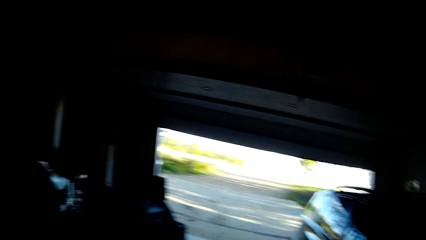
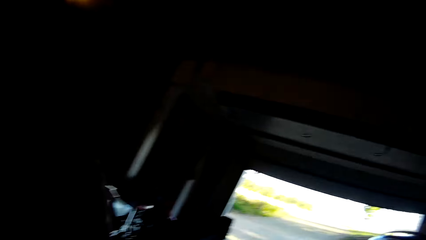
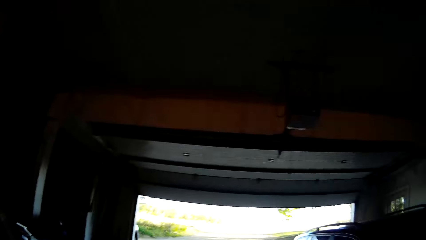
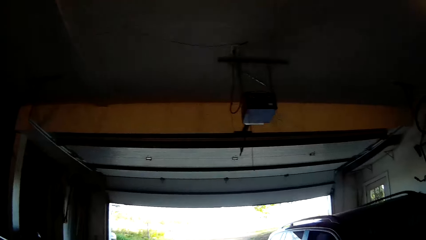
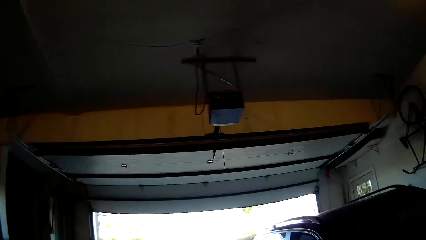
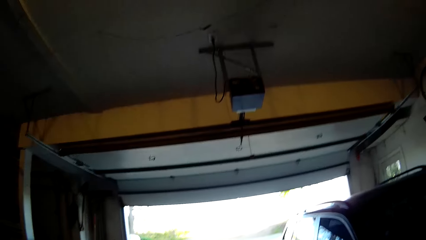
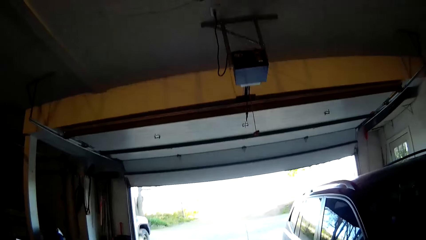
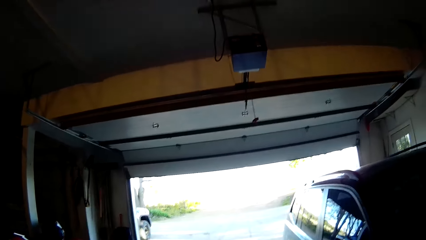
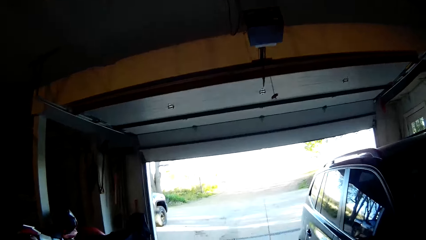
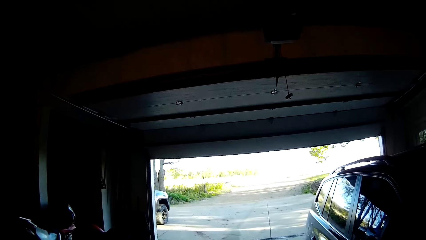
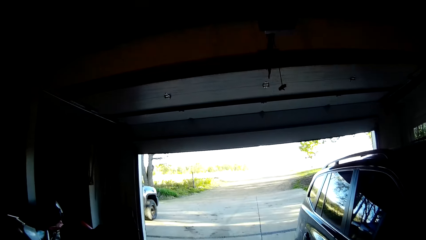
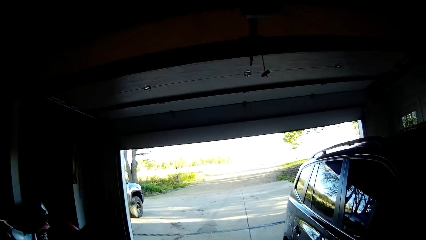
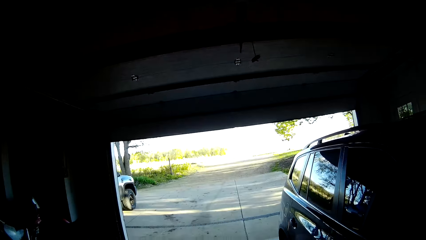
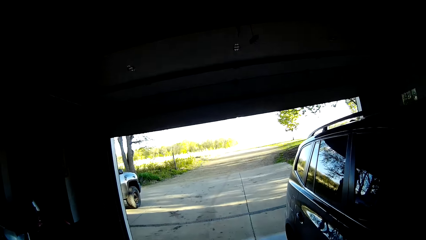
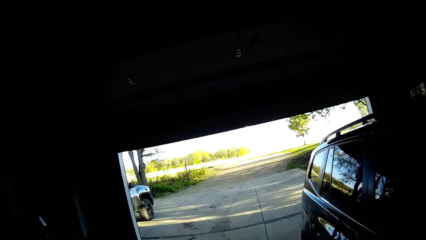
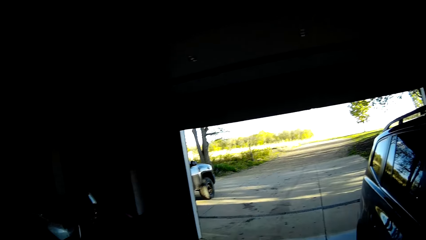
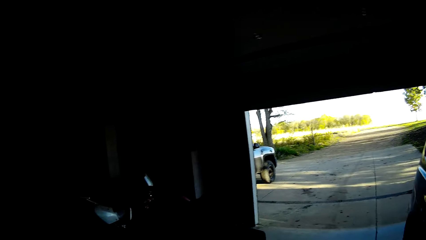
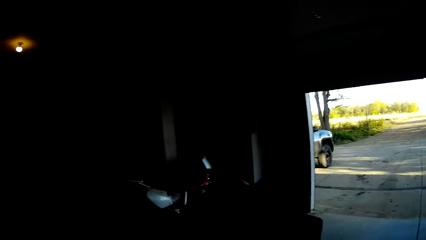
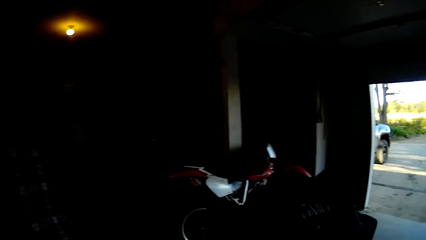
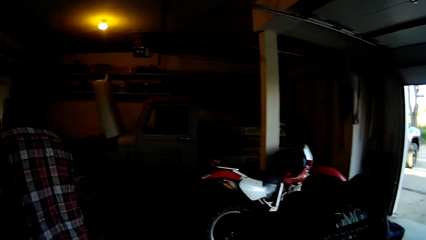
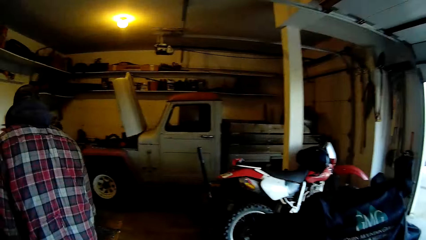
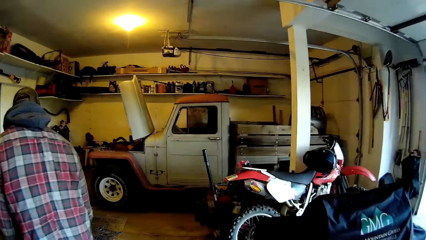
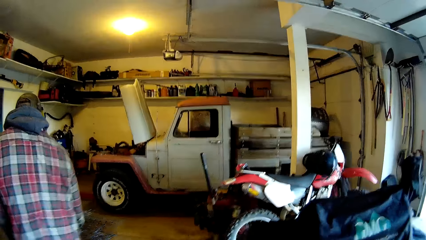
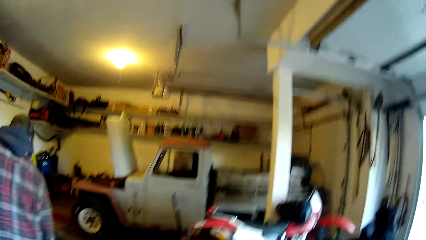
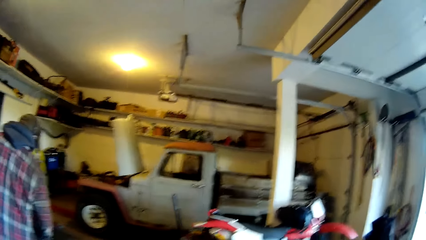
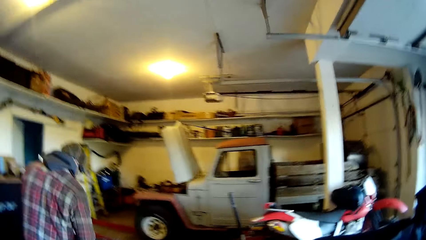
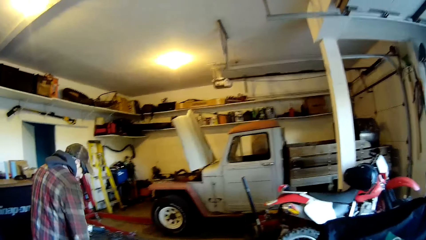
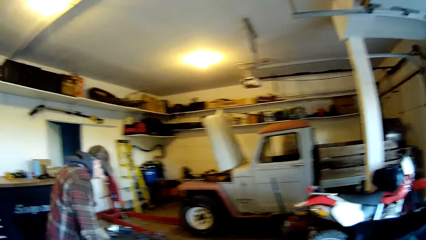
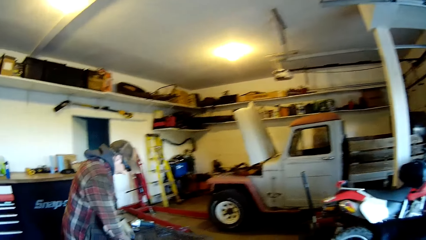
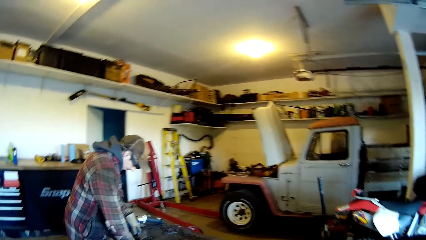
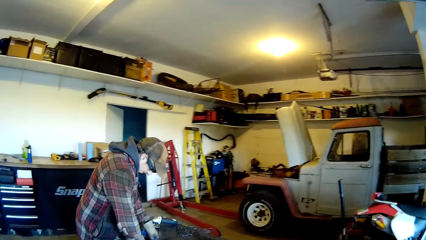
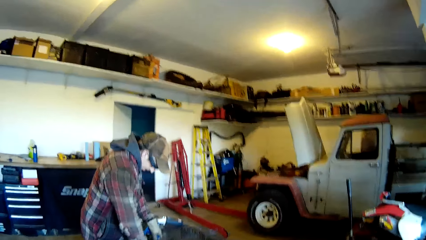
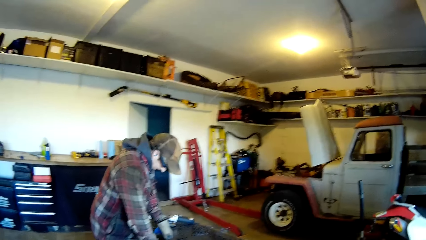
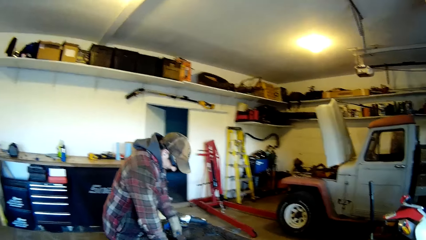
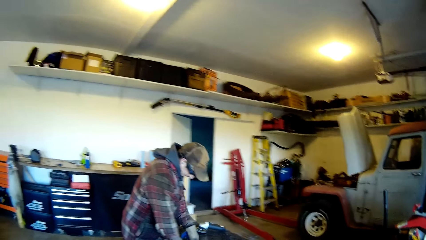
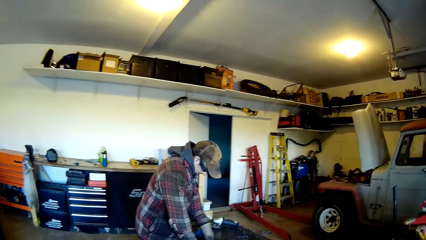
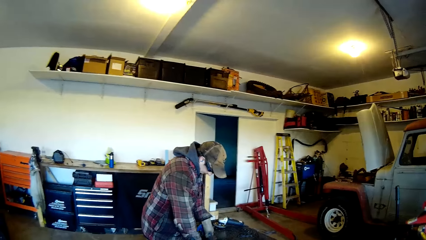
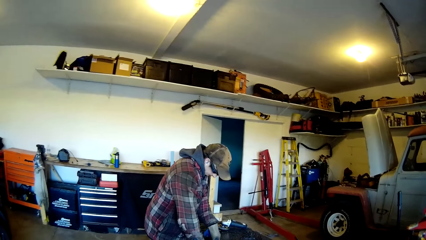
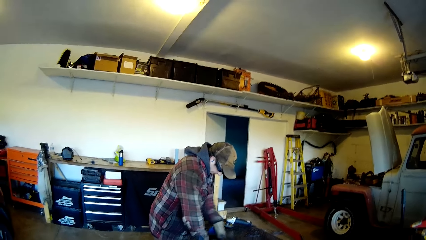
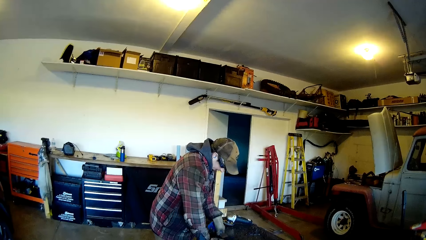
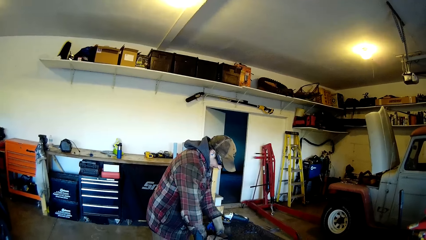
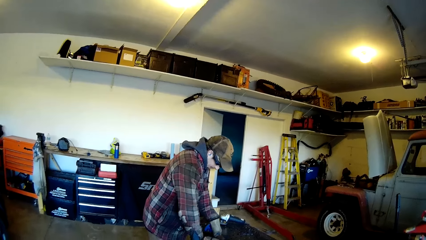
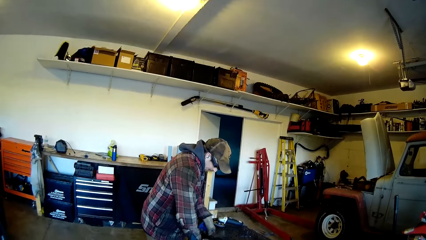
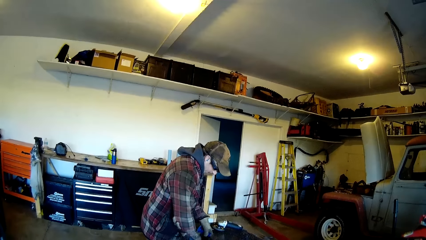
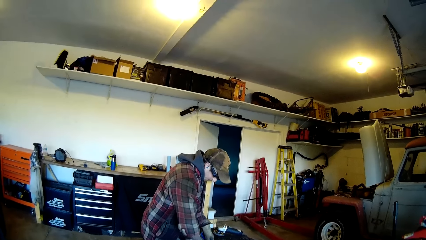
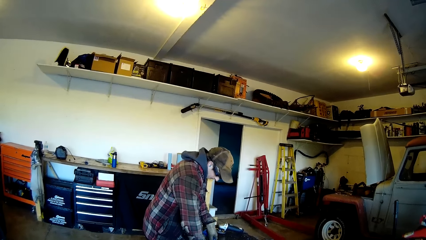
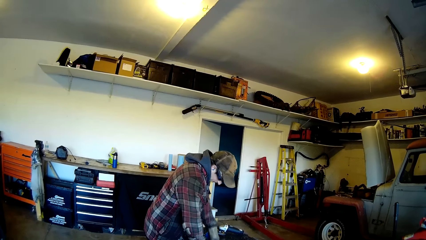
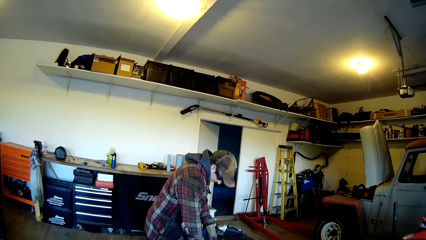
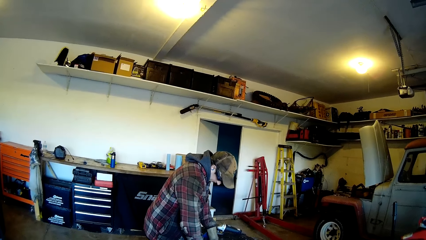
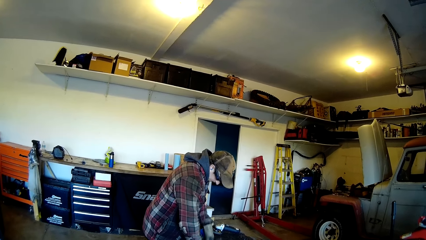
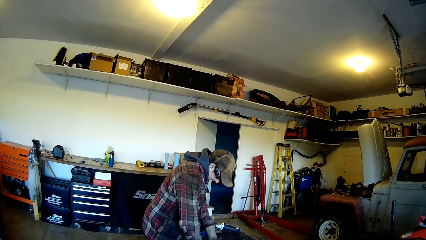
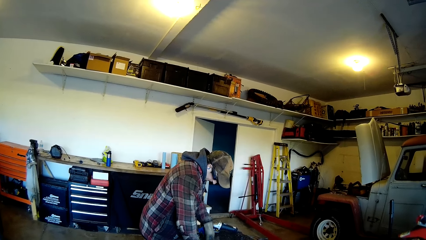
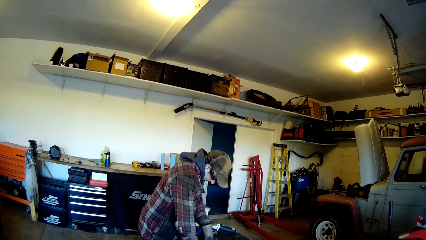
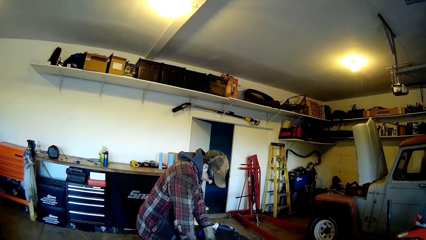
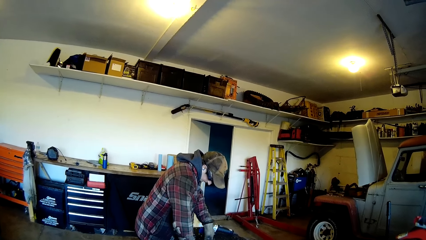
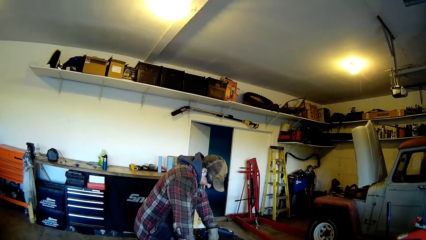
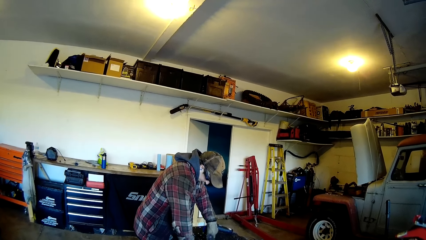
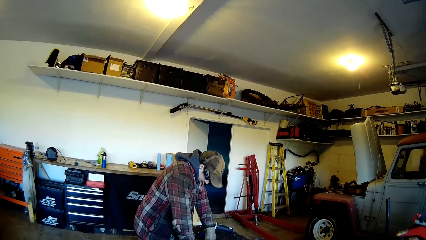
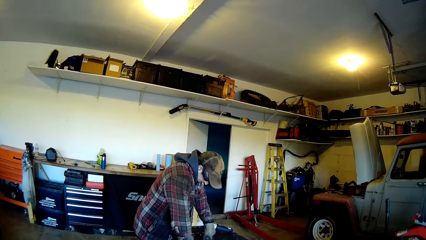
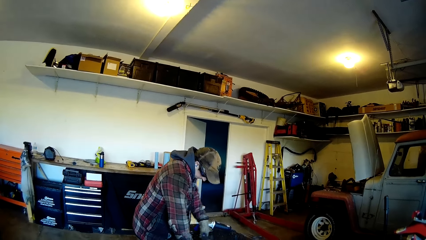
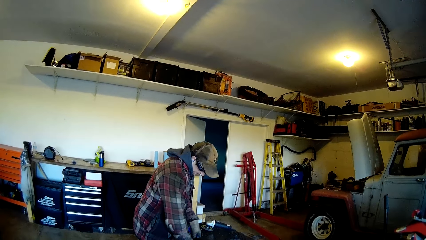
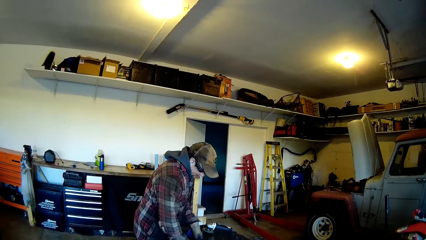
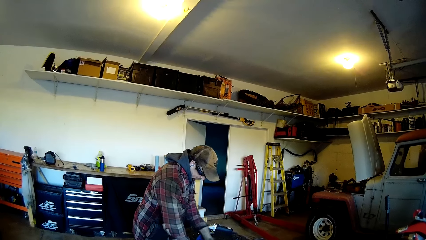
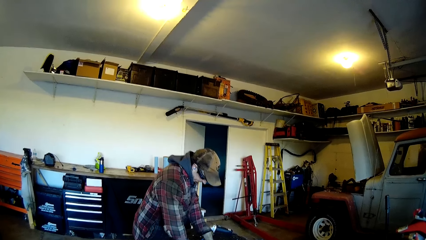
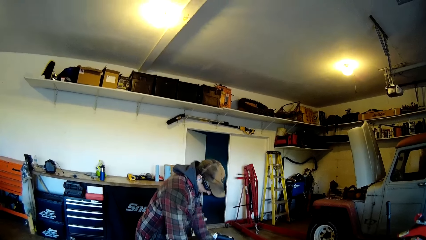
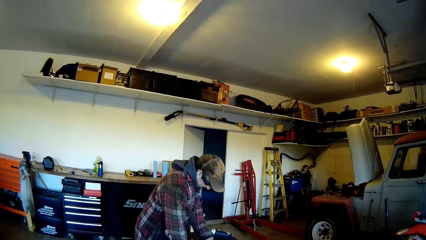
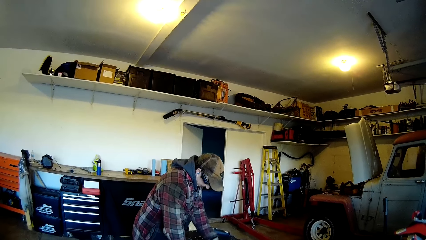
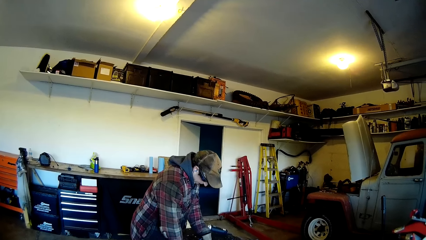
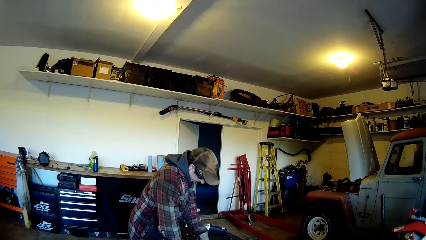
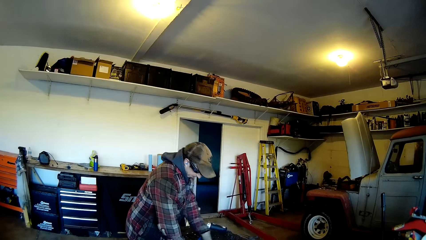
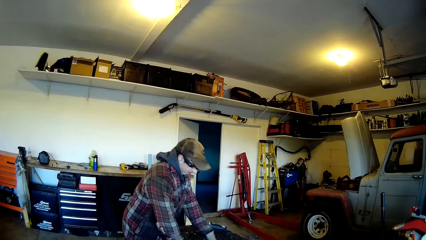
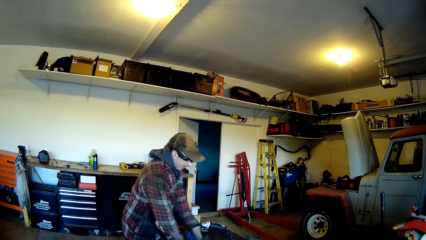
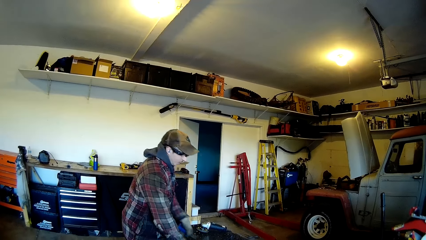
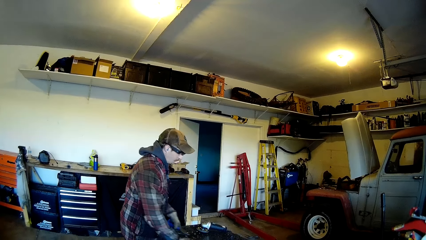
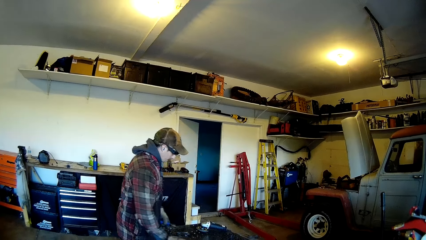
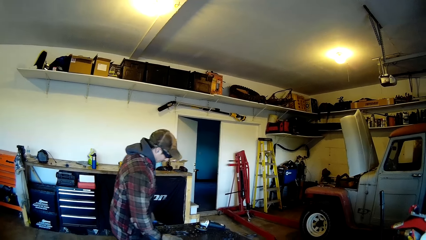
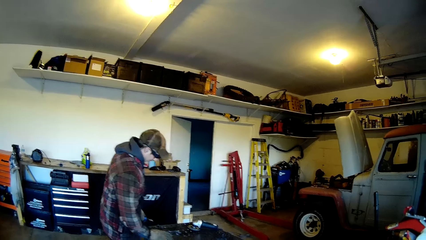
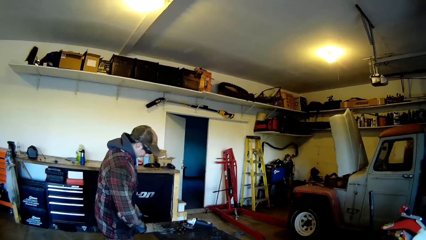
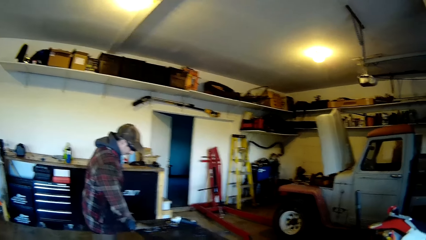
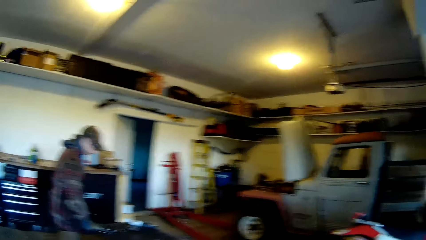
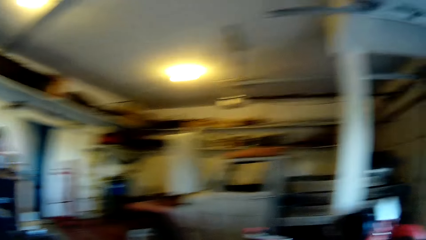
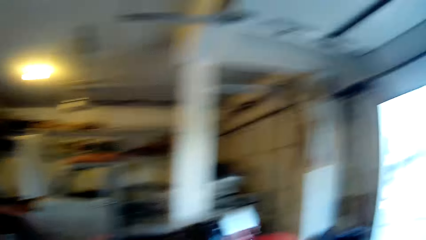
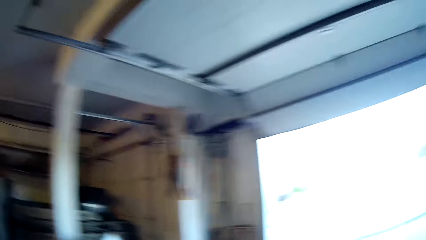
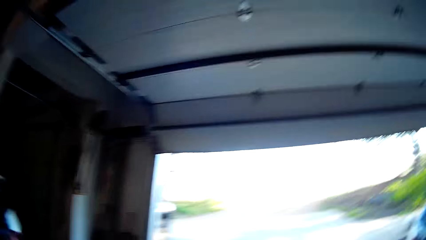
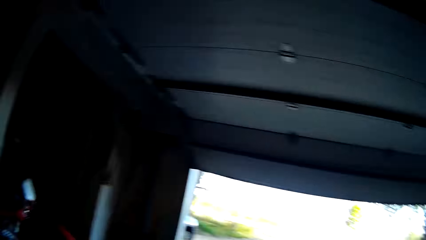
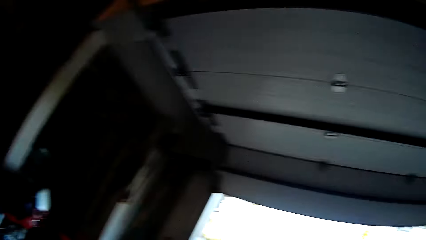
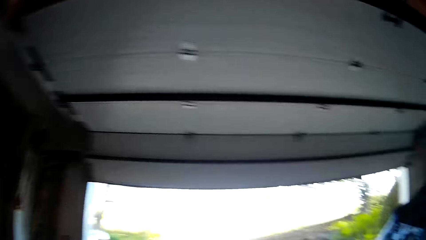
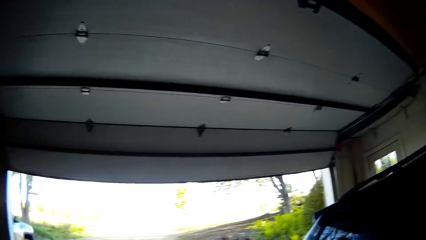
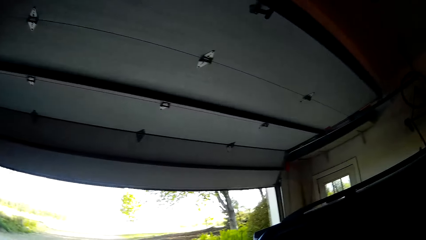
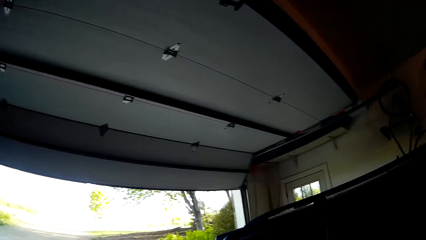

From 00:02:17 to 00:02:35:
The camera wearer walks around. A man talks to the camera wearer. The camera wearer talks to the man. The man talks to the camera wearer. The man moves a metal frame on the workbench with his right hand. The camera wearer talks to the man.
